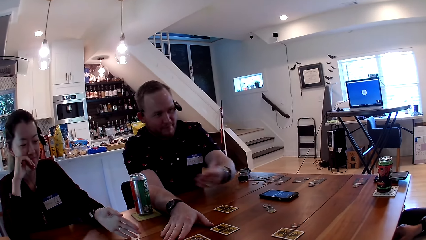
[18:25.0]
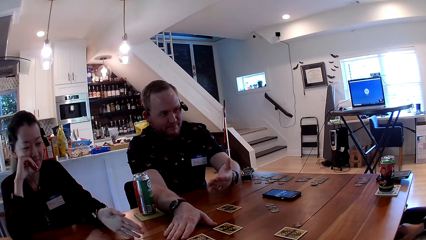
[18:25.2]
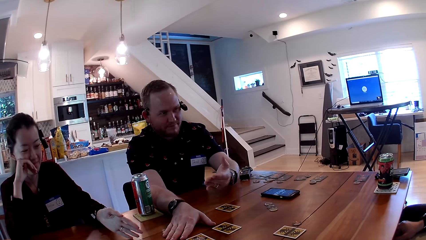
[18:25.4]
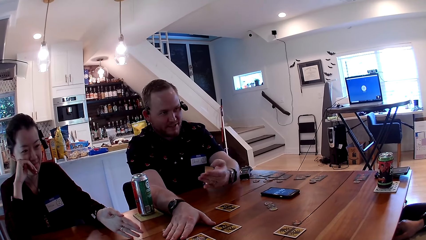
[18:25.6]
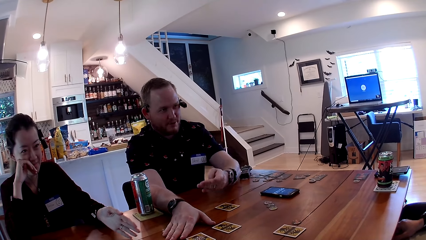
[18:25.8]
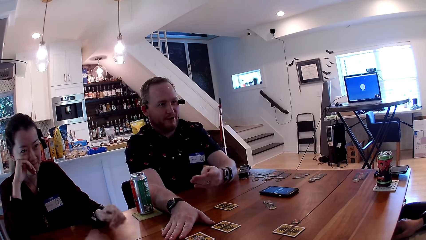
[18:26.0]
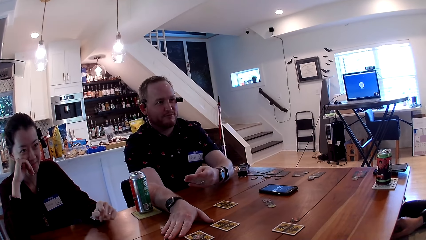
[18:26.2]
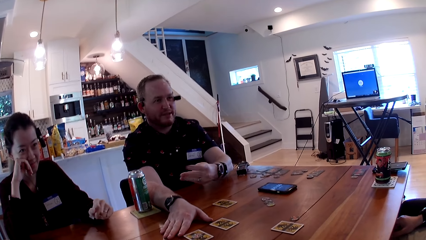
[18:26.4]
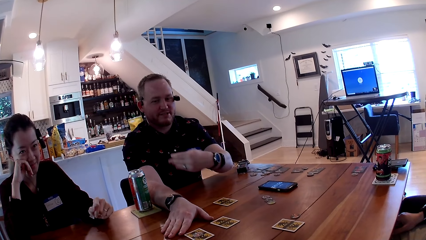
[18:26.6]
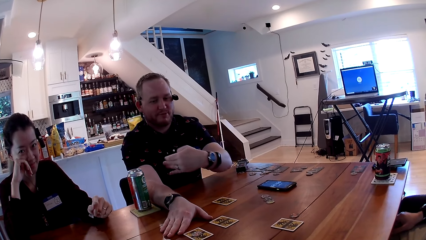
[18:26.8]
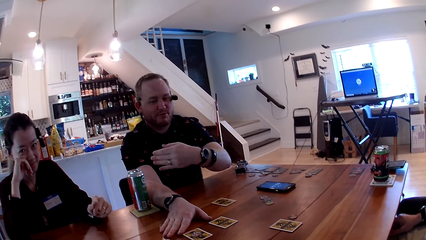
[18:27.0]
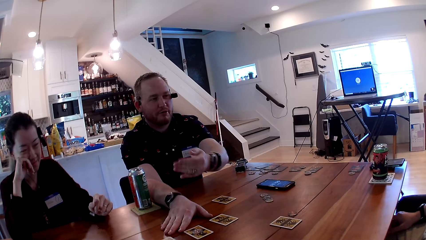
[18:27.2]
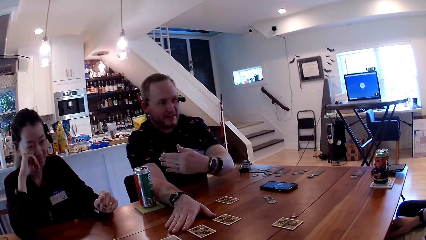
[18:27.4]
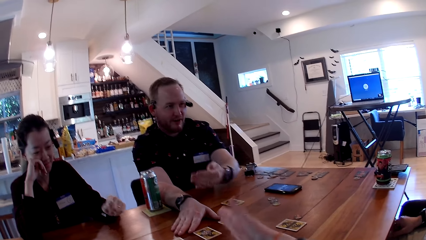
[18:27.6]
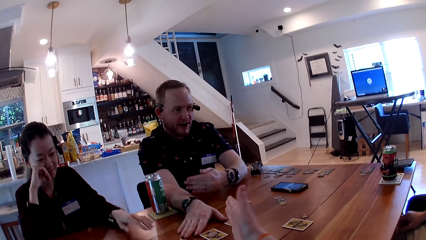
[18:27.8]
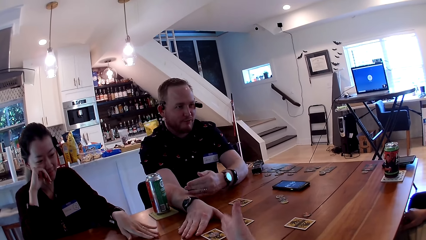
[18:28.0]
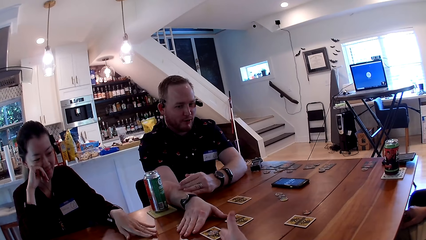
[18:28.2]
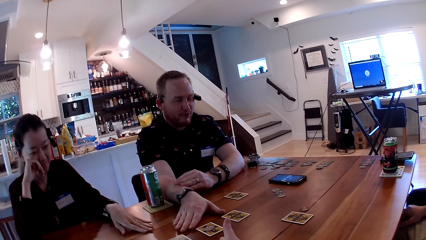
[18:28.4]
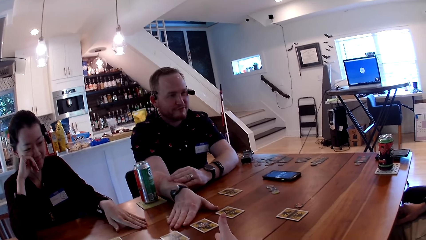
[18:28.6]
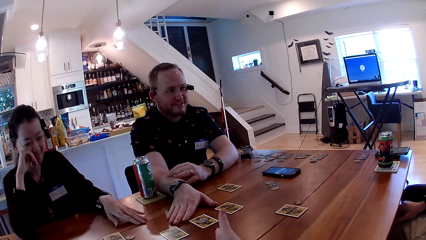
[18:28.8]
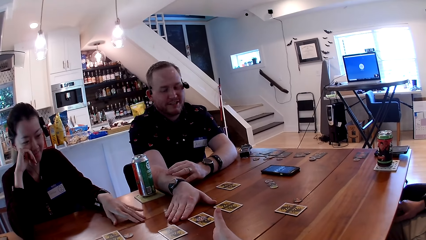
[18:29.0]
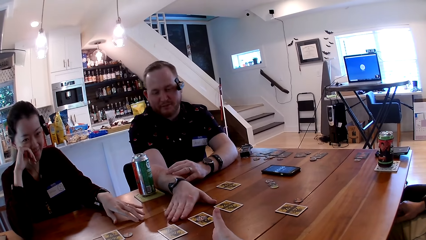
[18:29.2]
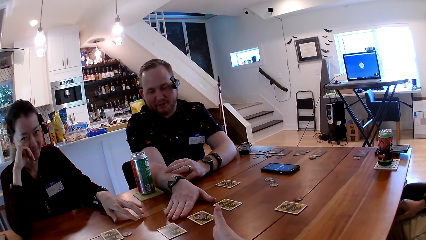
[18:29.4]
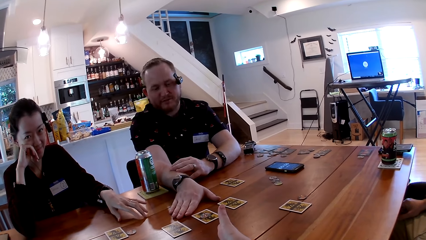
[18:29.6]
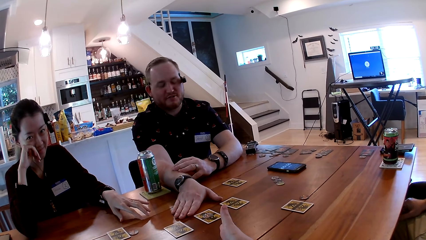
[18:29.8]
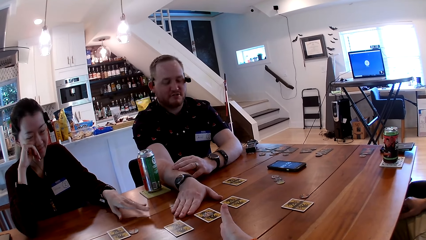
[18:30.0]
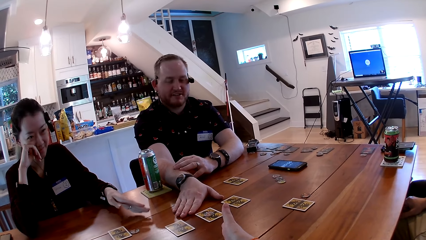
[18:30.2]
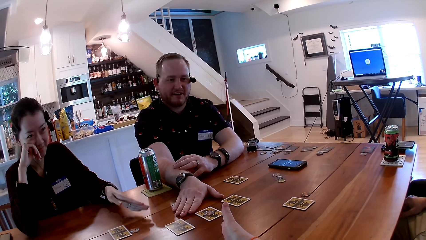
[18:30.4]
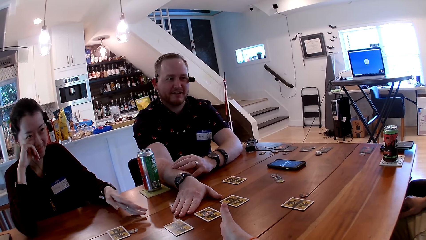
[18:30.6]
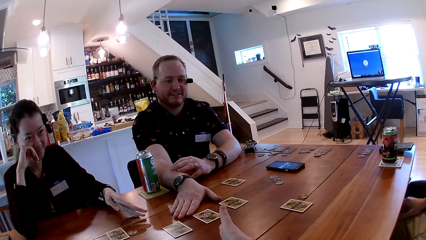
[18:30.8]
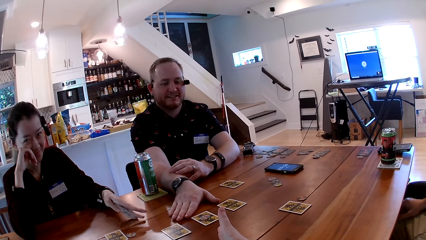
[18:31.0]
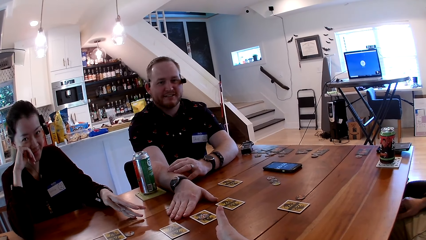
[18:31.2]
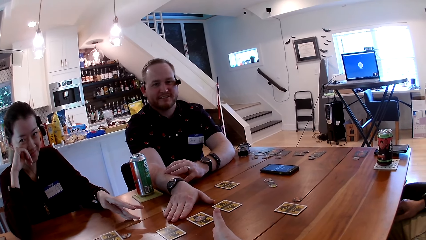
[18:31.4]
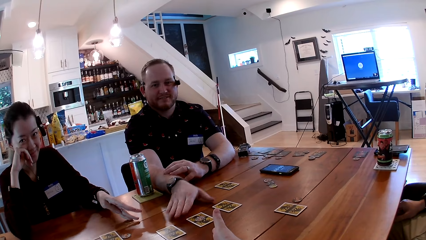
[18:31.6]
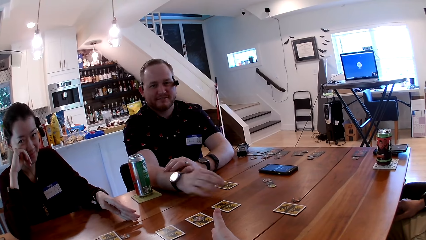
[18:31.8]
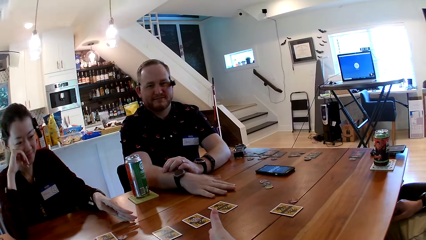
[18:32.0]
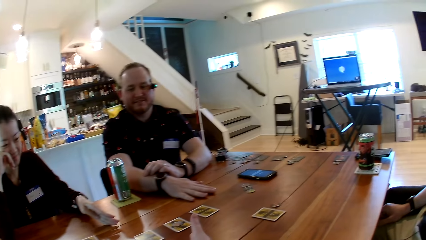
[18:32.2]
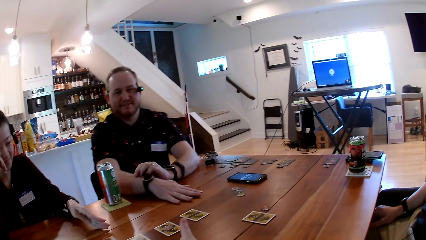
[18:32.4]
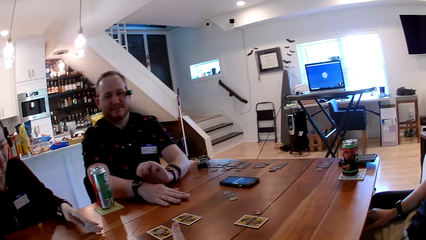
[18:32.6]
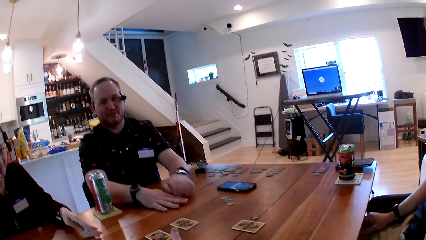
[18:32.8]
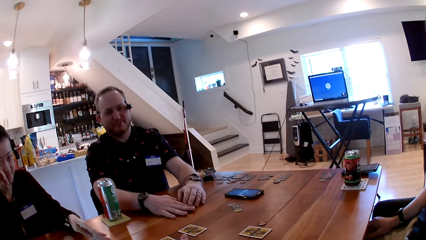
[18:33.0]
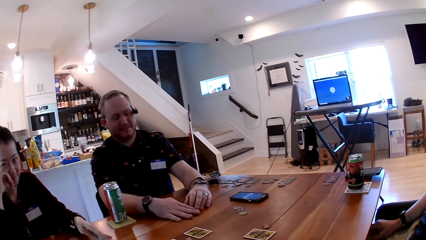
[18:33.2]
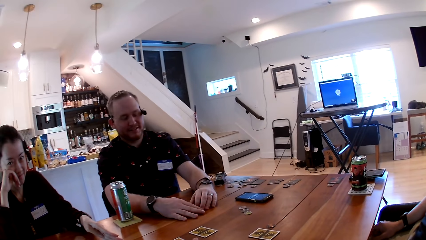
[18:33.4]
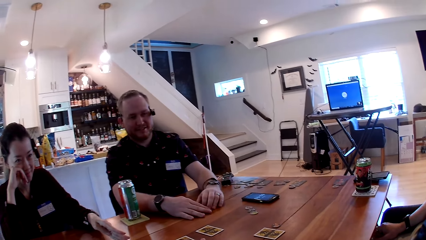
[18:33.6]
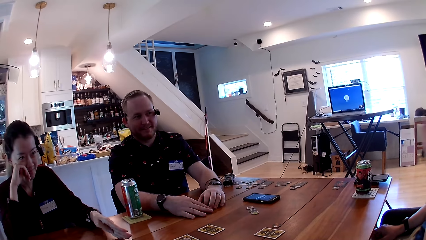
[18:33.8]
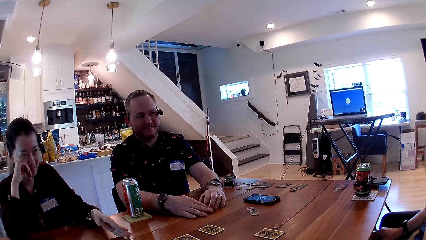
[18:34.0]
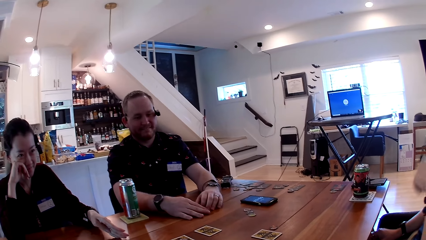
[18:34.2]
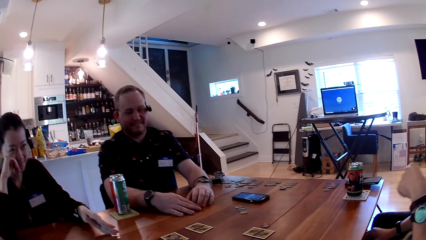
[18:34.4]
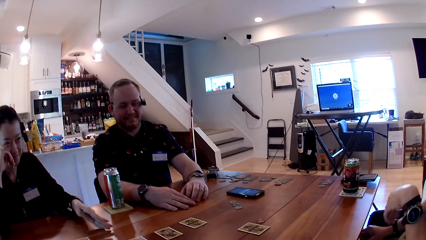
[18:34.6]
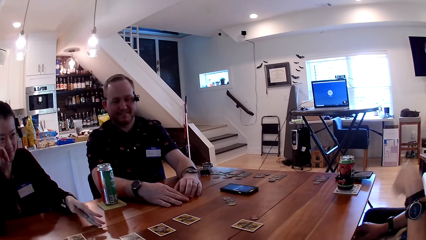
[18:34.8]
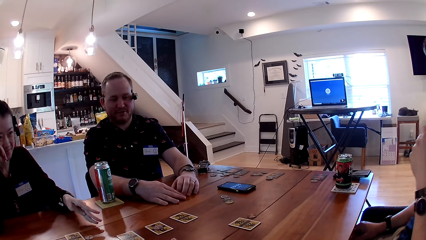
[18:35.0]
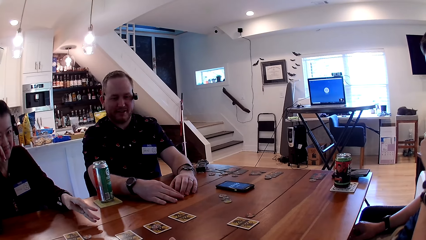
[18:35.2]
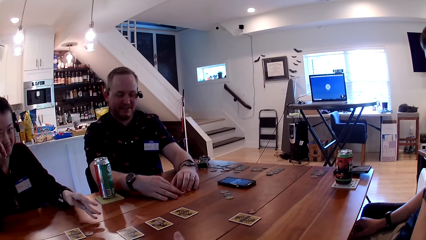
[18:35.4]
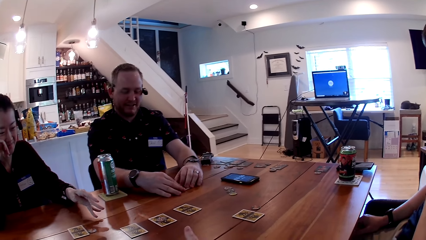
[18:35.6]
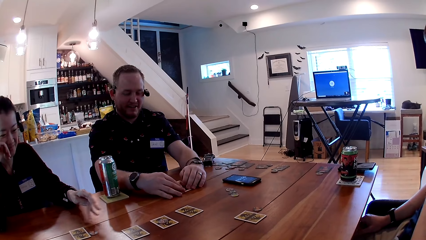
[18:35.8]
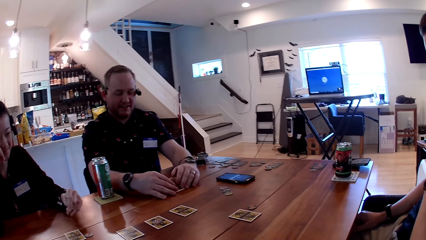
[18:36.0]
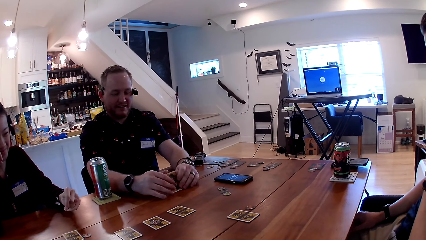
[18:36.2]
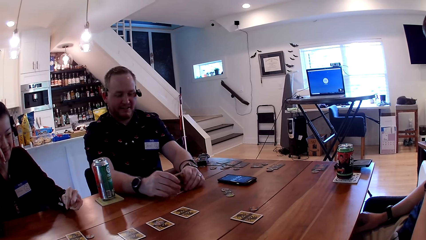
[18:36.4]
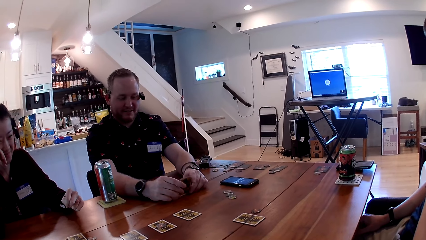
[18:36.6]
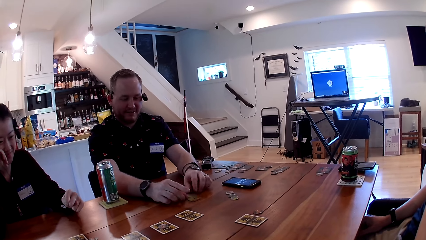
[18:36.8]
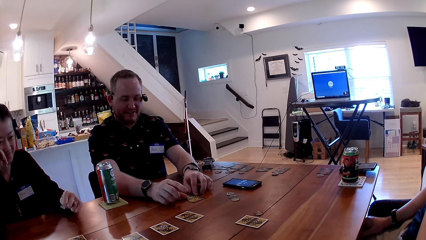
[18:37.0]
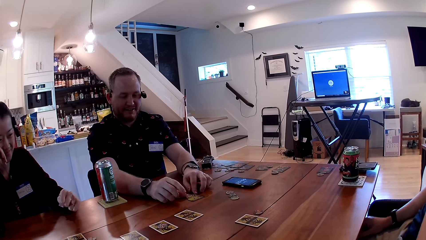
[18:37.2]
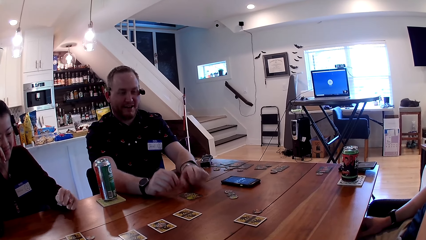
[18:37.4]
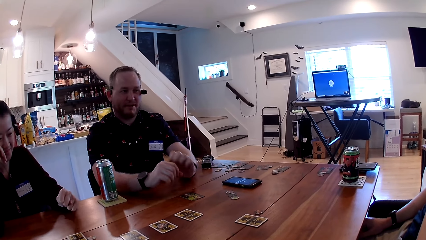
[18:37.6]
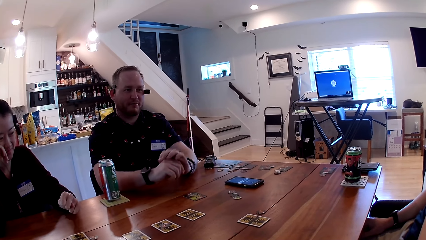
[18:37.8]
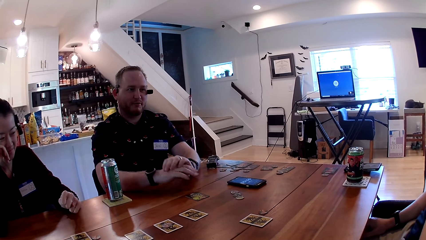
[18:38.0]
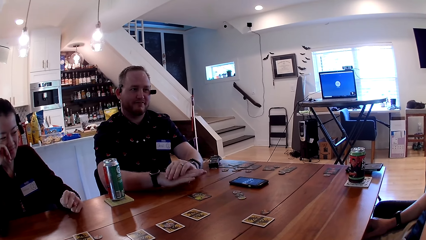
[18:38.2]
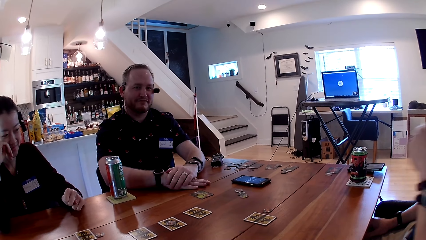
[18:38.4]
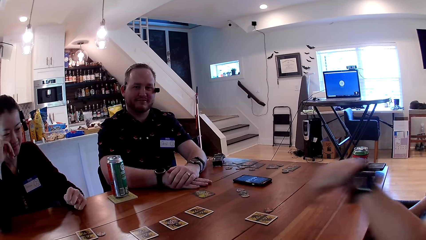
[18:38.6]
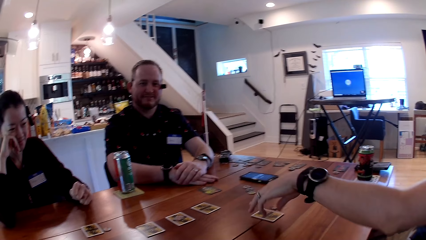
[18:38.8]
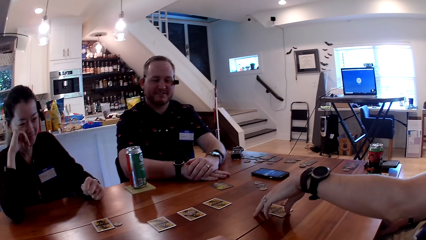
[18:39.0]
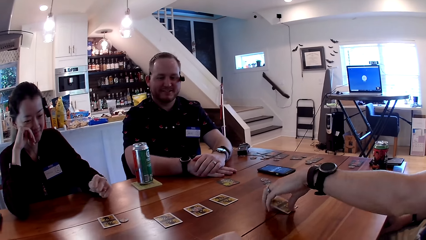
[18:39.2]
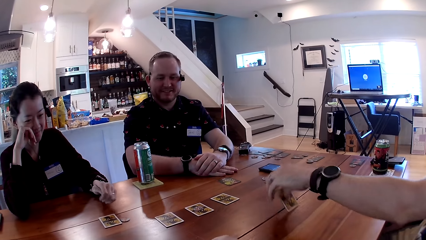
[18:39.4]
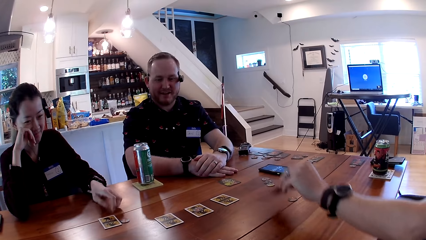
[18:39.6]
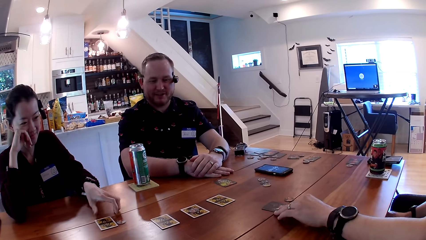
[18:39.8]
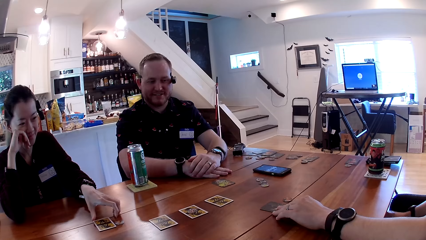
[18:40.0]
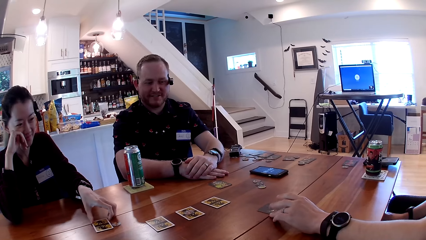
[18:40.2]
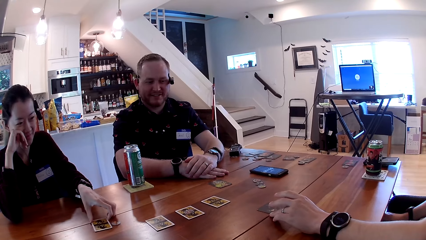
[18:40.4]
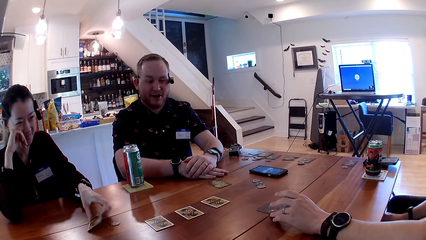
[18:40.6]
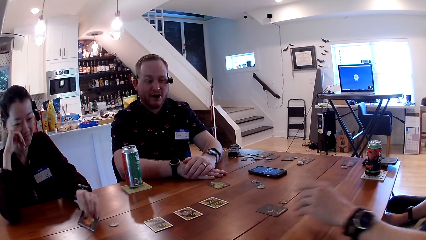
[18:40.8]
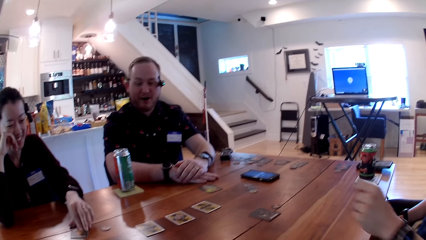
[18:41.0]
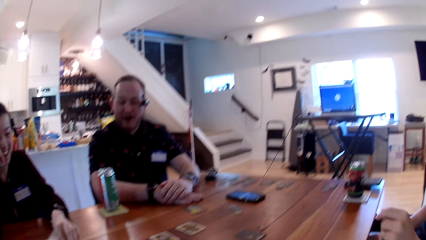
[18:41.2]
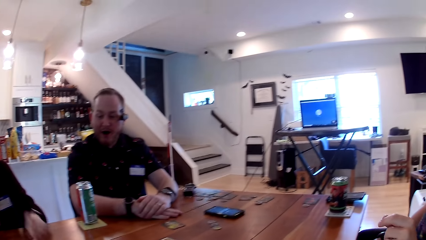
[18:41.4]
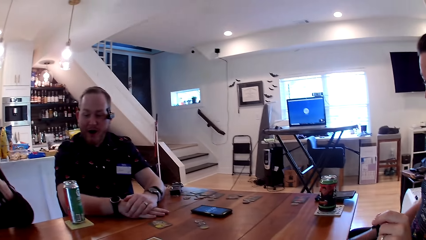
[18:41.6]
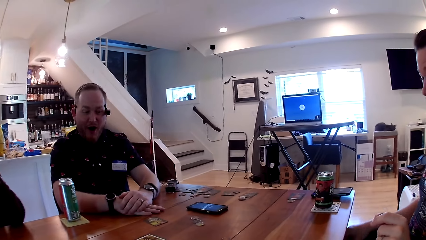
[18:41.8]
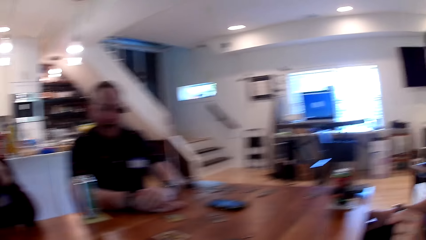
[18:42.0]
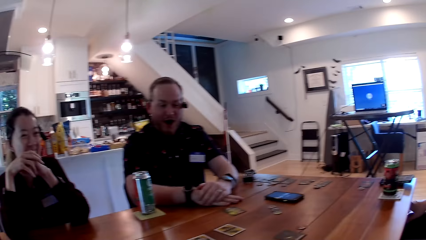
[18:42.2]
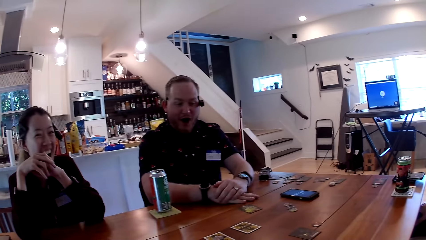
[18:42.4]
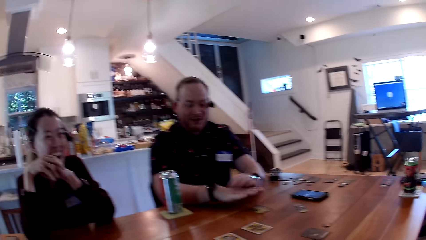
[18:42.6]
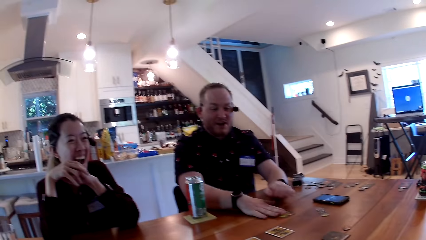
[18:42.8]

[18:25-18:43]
The camera wearer looks at a man. They converse with the man. They converse with the man again. The man places his right hand over a card. Another man speaks to everyone. The first man speaks to everyone. The camera wearer speaks to everyone. The first man opens the card with both hands and flips the card with both hands. The other man turns a card on the table. The woman turns a card on the table. The camera wearer celebrates.
